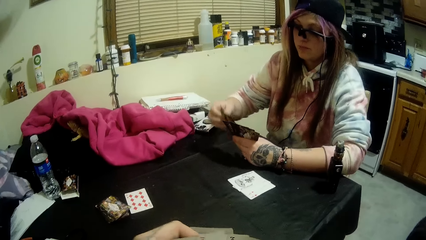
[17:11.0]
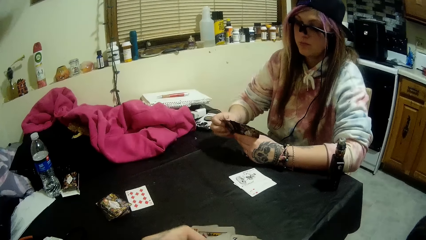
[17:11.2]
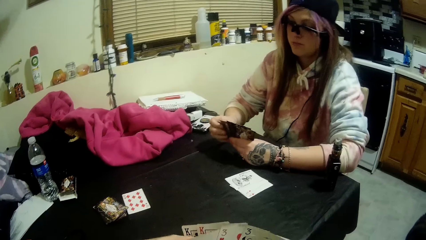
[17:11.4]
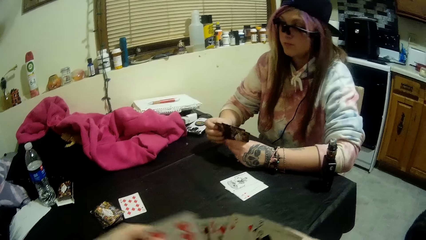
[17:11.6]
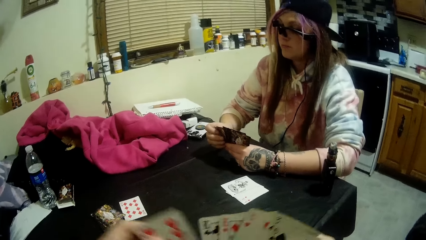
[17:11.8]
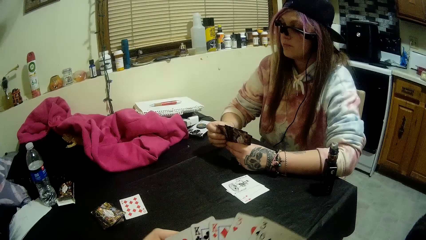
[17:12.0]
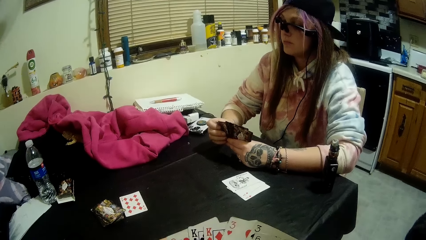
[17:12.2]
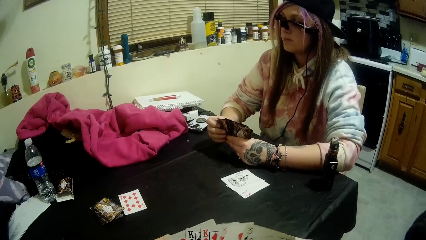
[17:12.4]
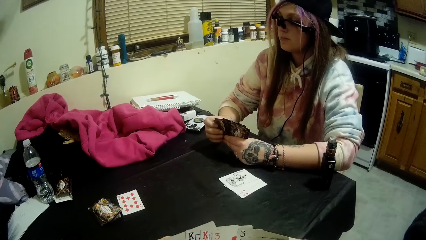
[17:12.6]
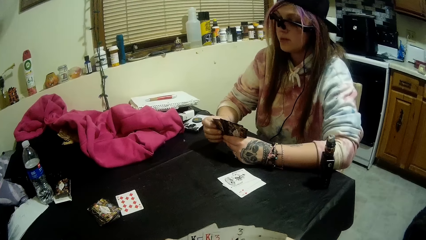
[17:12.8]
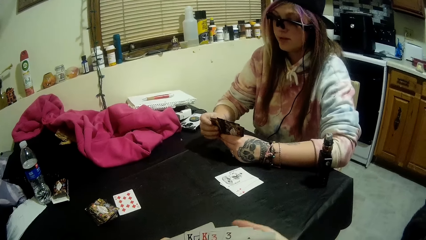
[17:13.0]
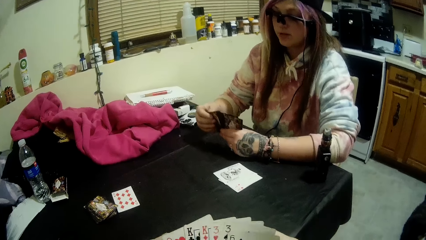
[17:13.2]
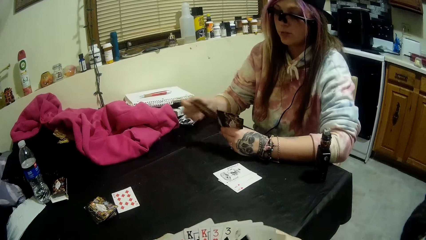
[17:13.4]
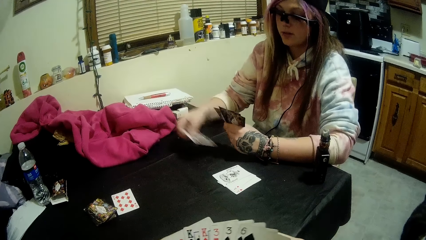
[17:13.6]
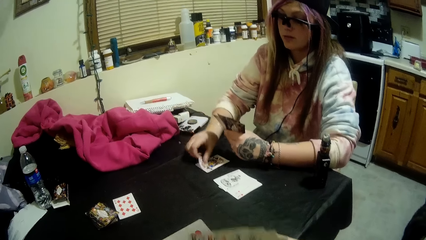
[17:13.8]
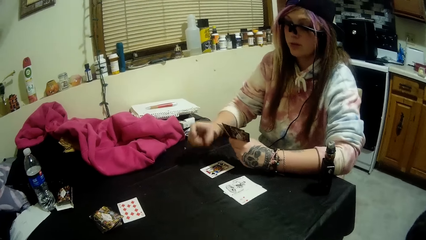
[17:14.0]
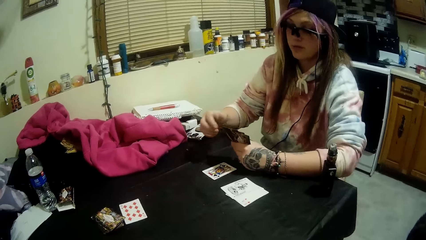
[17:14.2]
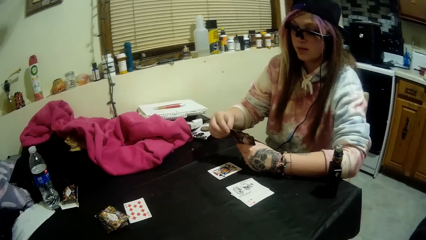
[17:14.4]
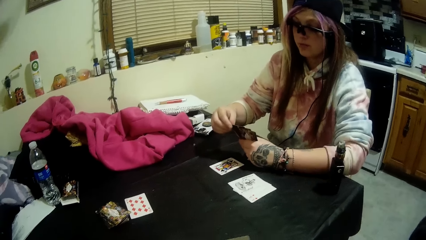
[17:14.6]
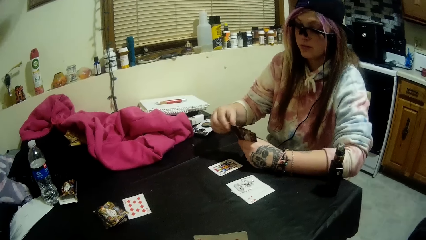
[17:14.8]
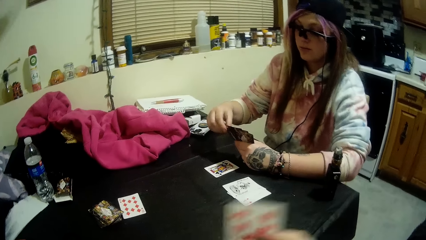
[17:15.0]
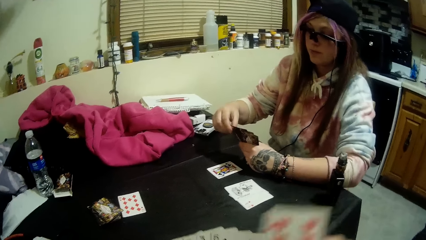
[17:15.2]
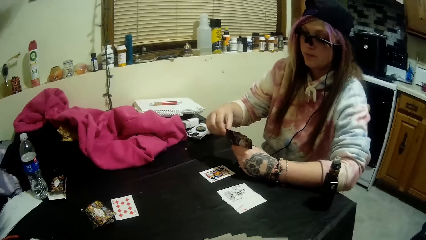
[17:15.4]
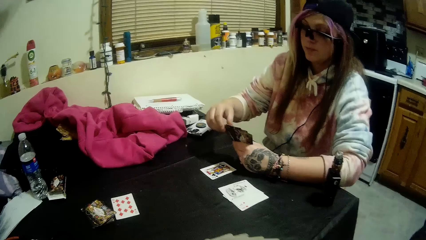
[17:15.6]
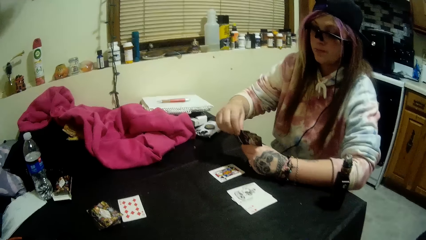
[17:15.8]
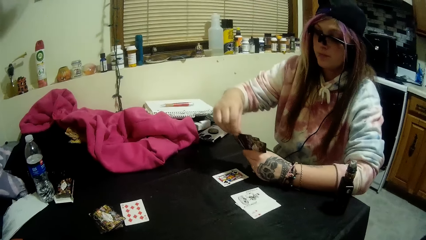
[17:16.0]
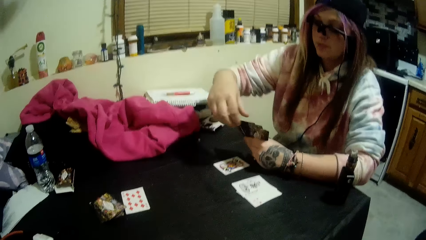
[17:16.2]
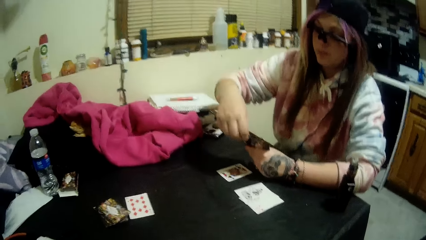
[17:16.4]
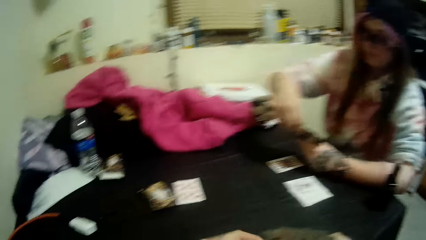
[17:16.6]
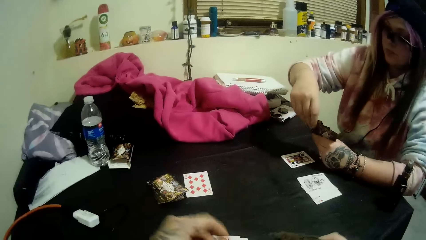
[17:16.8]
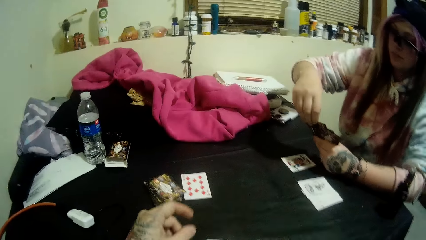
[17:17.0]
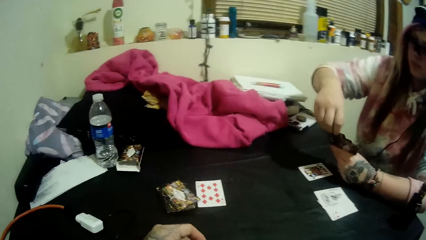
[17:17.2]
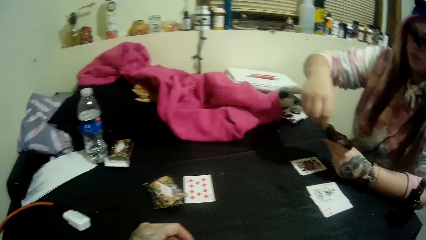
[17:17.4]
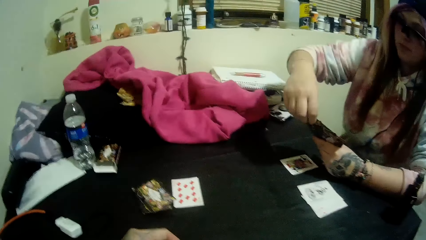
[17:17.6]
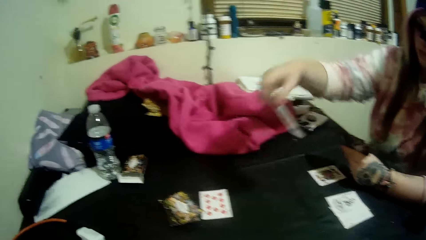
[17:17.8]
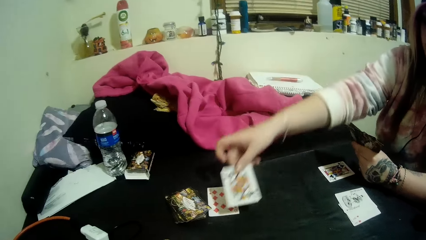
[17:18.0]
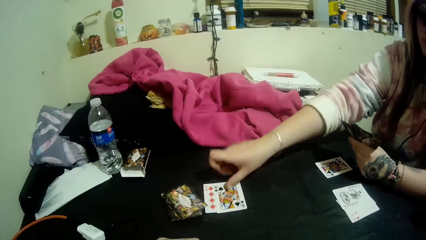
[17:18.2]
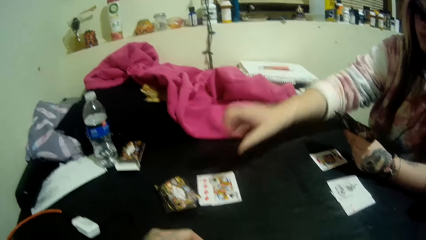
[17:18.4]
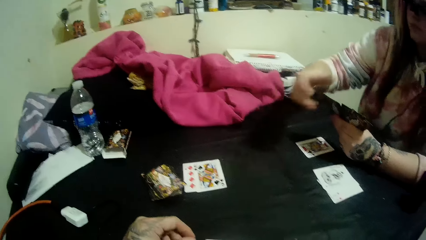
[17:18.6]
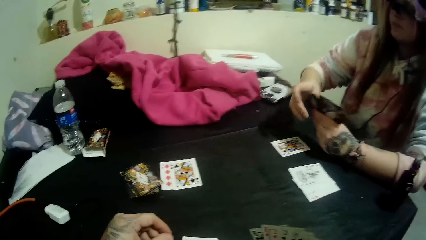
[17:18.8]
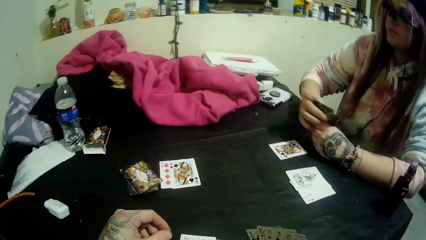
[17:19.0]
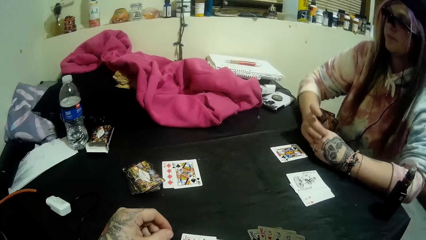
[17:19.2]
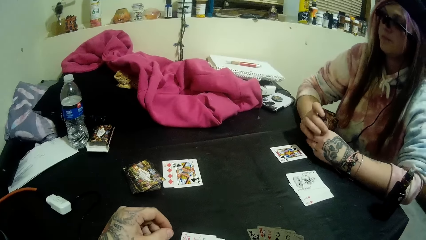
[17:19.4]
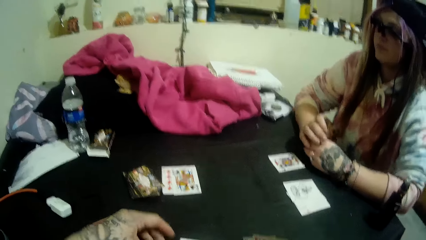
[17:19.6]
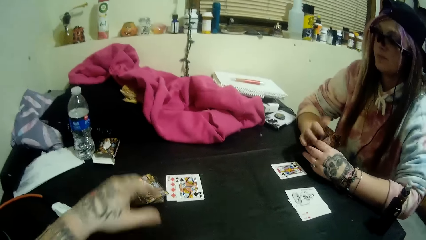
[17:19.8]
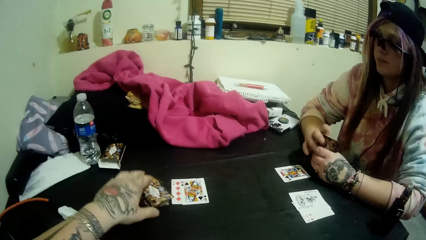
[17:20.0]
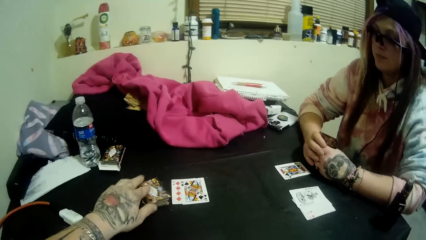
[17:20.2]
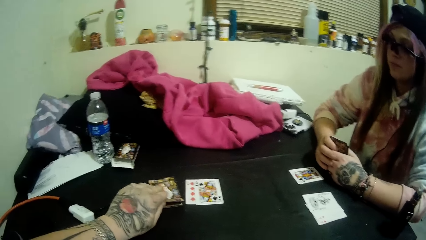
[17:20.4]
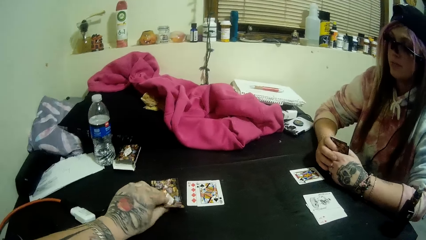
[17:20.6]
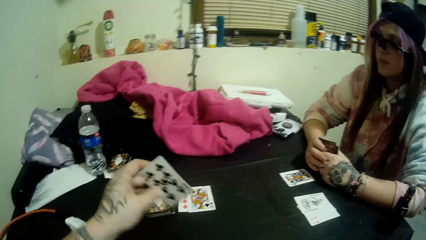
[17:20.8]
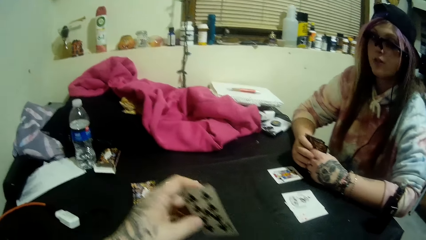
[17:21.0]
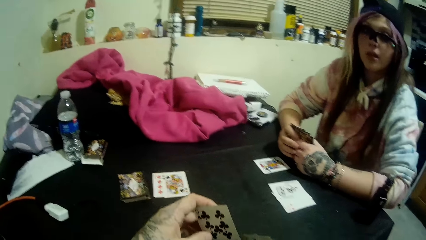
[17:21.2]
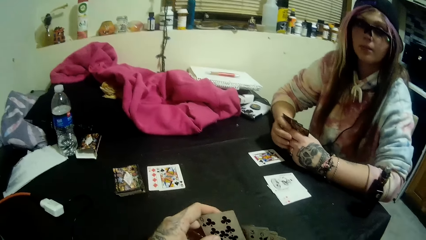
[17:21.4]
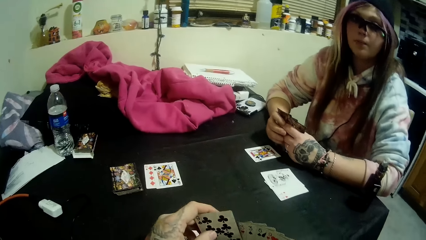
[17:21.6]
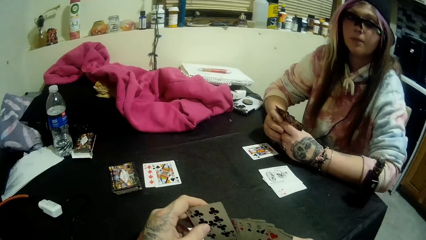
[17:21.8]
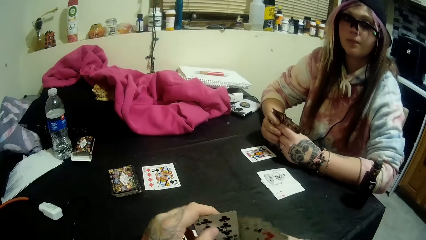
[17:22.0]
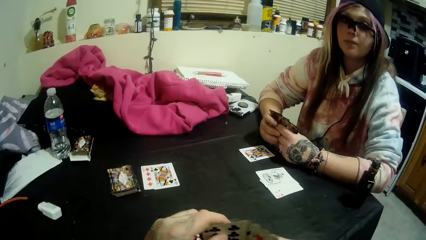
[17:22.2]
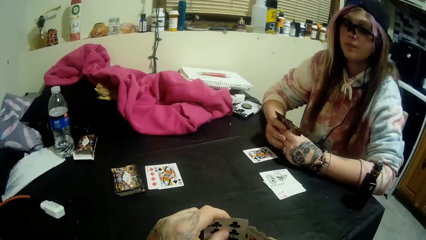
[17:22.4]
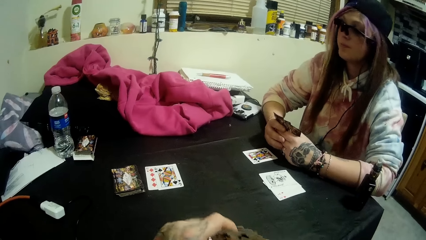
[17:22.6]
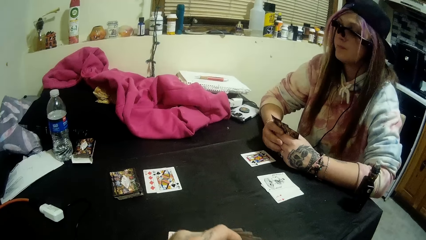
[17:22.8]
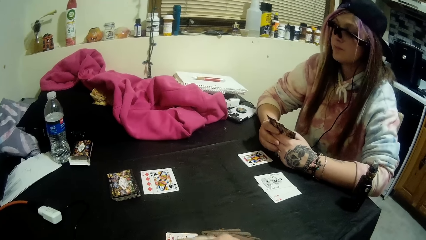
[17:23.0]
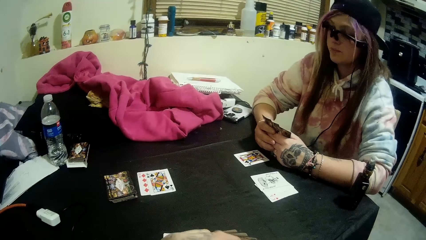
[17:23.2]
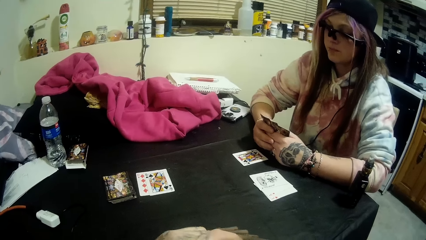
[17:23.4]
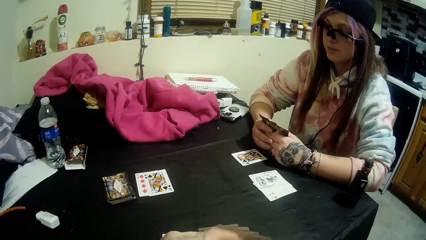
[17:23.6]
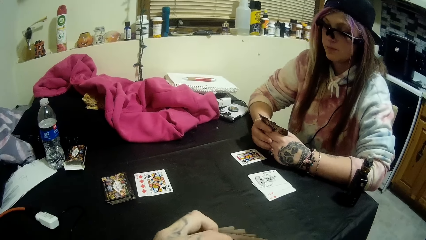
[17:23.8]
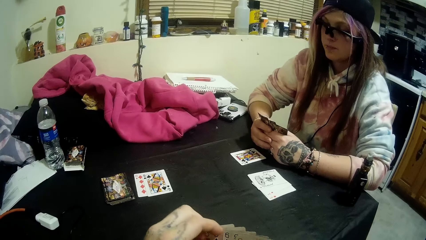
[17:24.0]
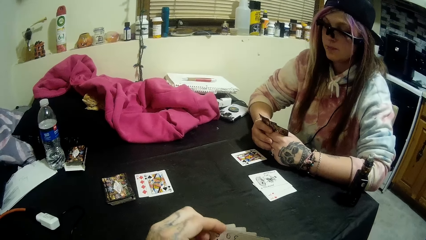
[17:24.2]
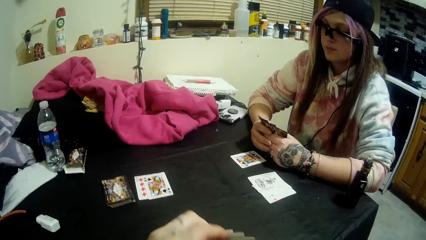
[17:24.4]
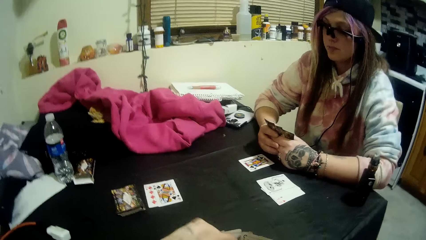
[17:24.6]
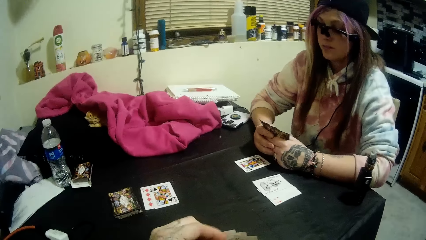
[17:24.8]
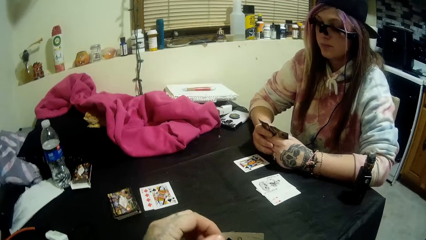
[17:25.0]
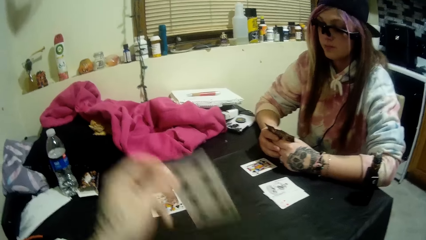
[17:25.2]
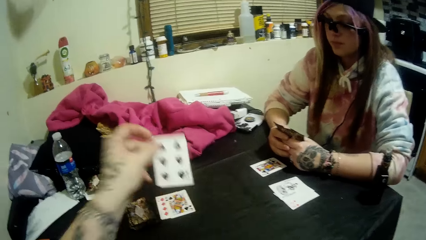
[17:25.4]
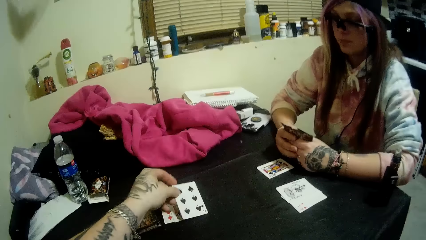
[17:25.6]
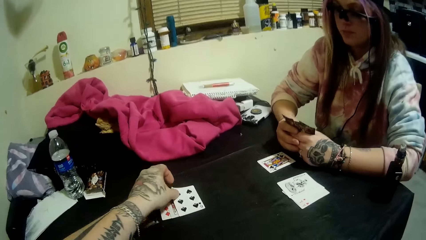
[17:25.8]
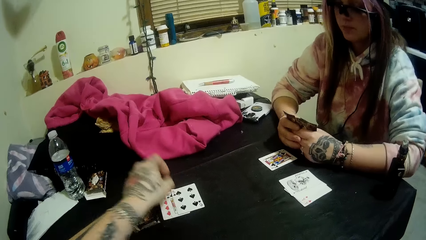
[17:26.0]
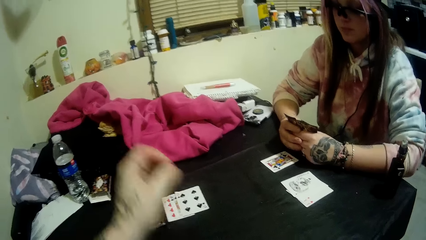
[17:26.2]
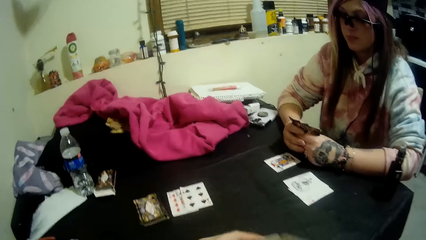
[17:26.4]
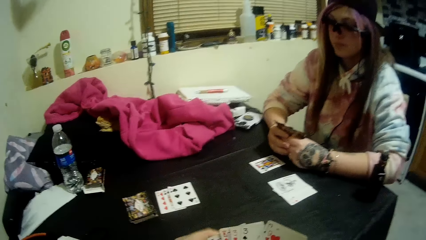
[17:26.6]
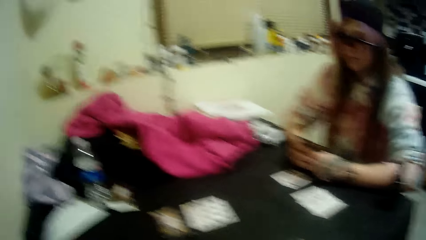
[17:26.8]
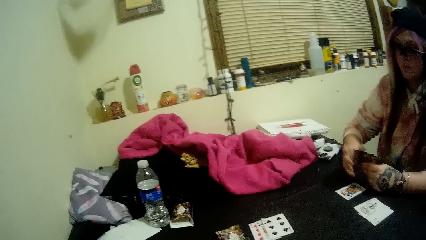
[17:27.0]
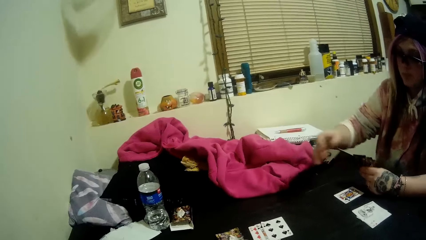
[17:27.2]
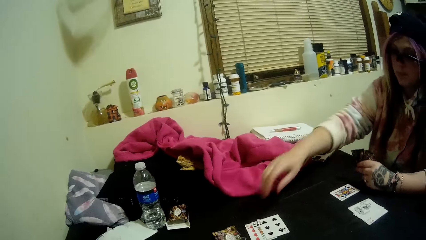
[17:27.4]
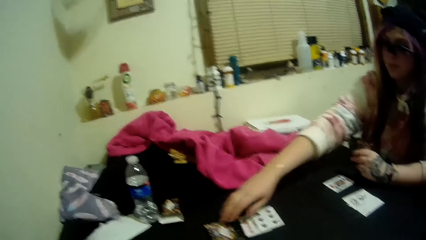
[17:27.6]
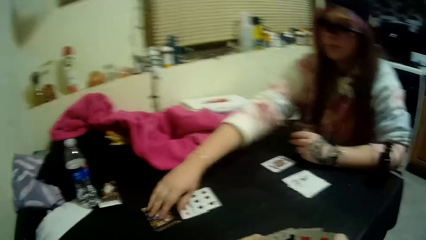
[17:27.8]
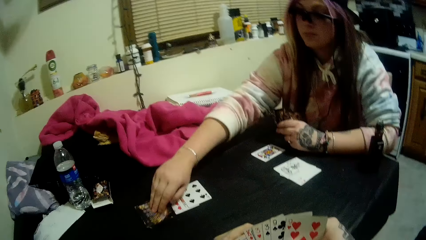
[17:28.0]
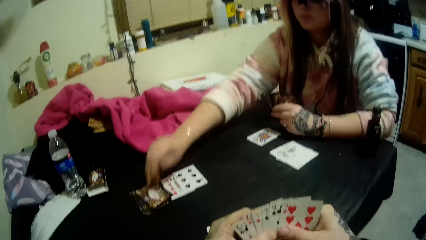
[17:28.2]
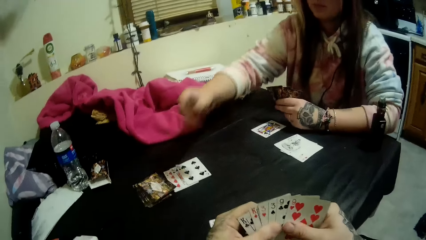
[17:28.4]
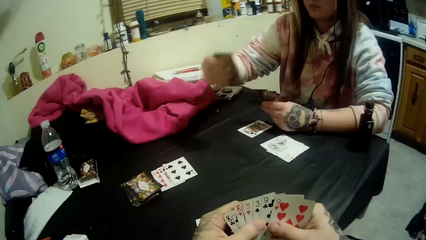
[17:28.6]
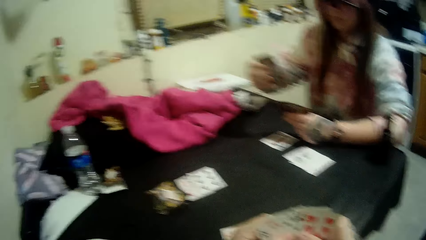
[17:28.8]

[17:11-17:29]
The woman puts the card on the cards in her hands. The camera wearer sorts his cards. The woman drops a card in her hands on the table. The woman holds the cards with the right hand. The woman drops a card in her hand on the card beside the stack of cards. The woman organizes her cards. The camera wearer picks a card from the stack of cards with his left hand. He puts the card on the cards he is holding. He drops a card in his hands on the cards beside the stack of cards. The woman picks a card from the stack of cards with her right hand.
